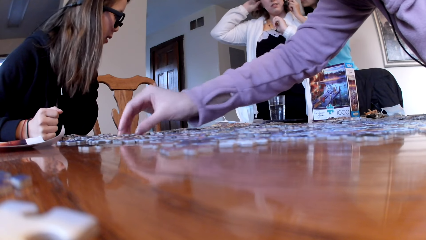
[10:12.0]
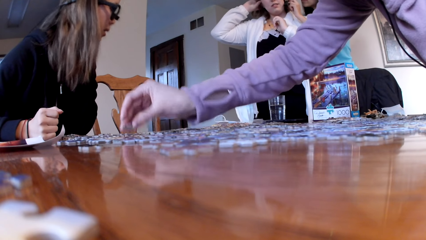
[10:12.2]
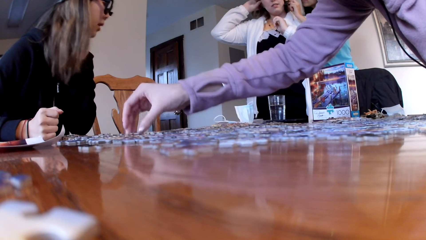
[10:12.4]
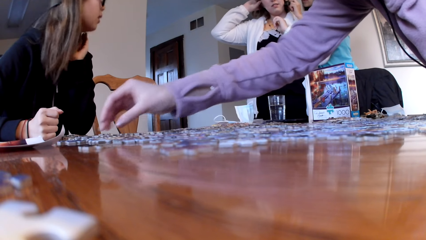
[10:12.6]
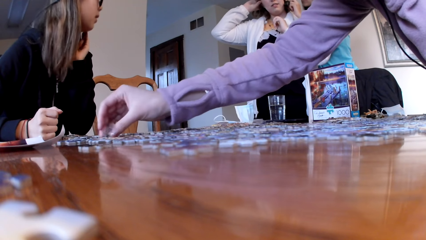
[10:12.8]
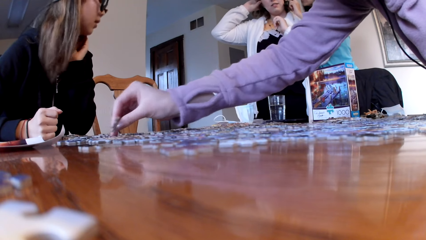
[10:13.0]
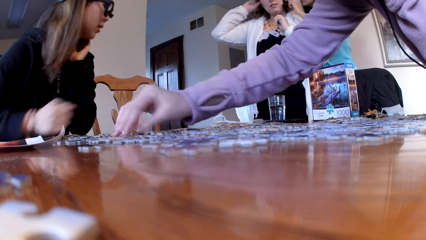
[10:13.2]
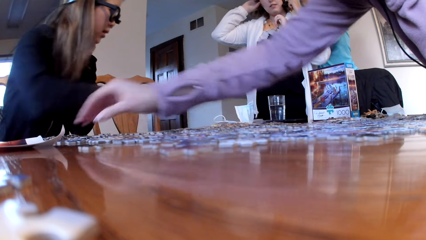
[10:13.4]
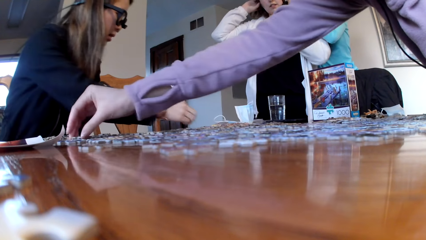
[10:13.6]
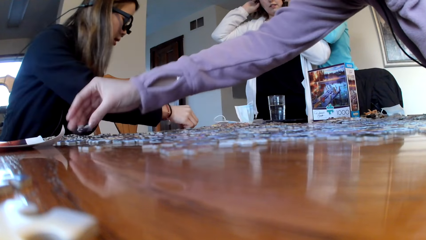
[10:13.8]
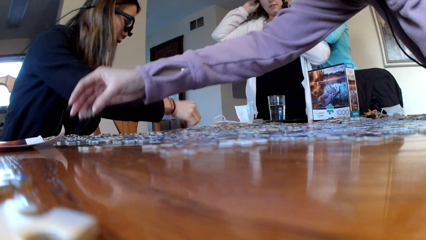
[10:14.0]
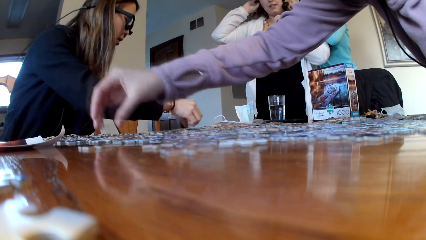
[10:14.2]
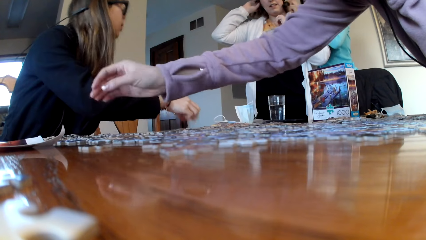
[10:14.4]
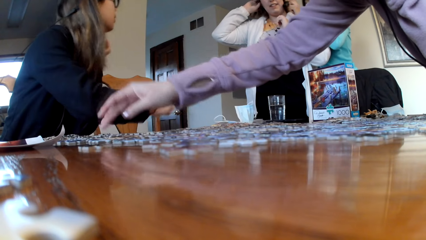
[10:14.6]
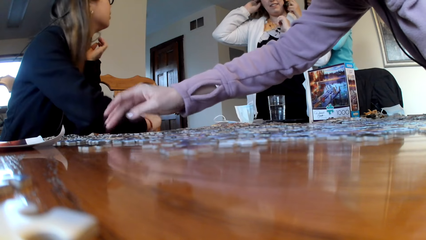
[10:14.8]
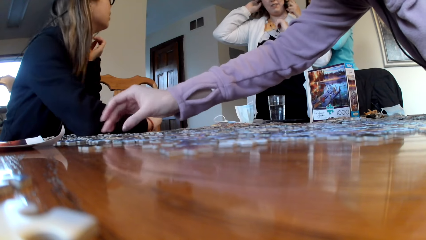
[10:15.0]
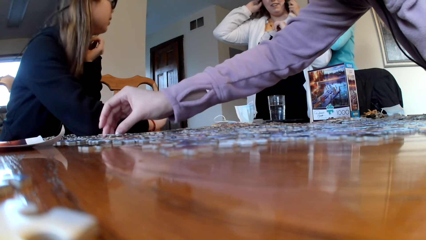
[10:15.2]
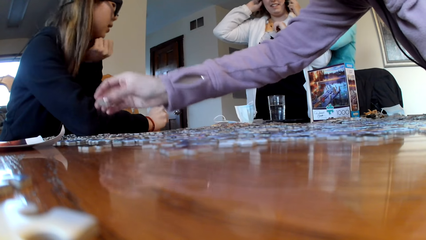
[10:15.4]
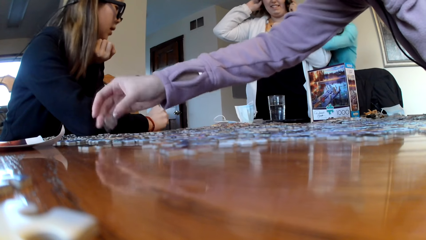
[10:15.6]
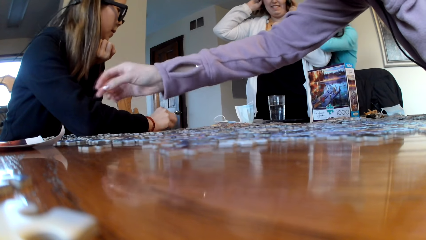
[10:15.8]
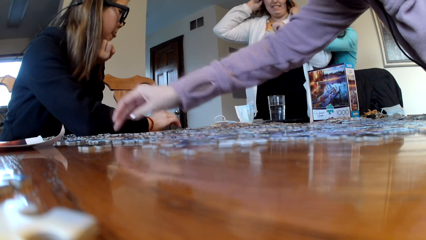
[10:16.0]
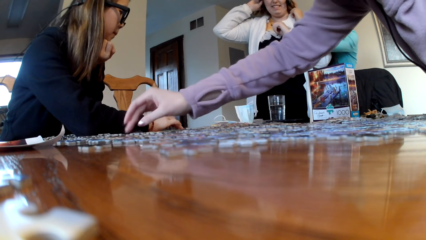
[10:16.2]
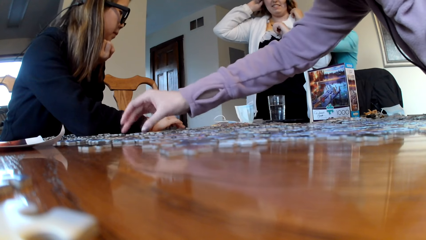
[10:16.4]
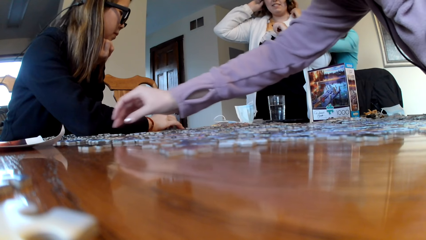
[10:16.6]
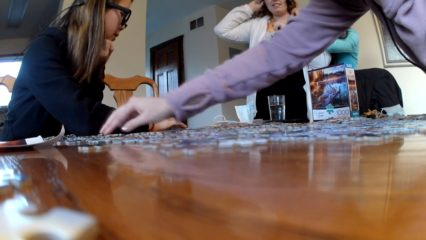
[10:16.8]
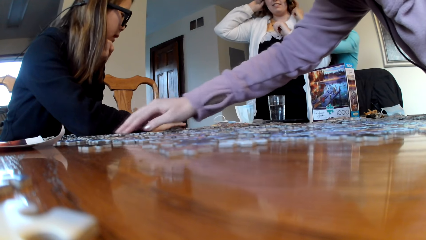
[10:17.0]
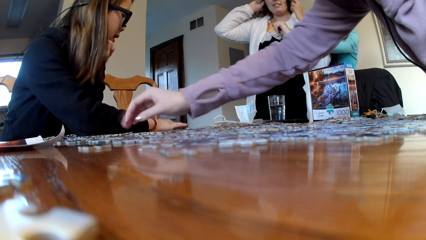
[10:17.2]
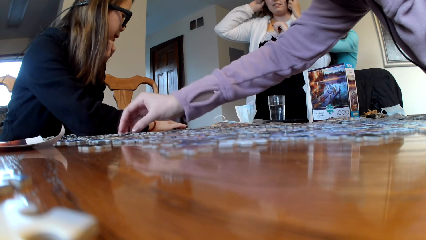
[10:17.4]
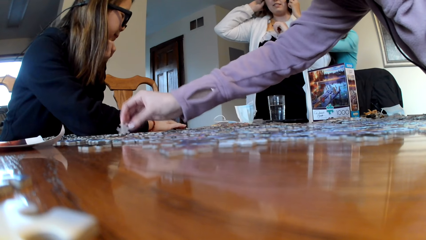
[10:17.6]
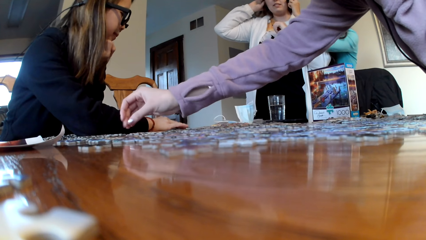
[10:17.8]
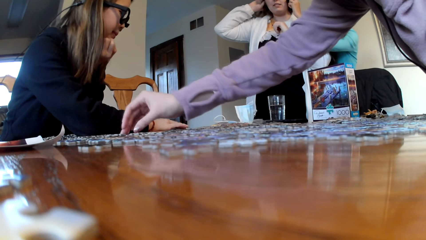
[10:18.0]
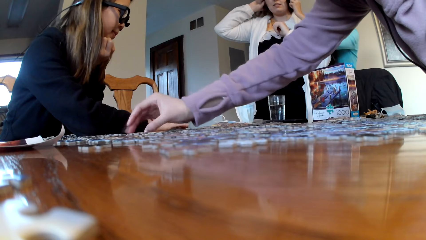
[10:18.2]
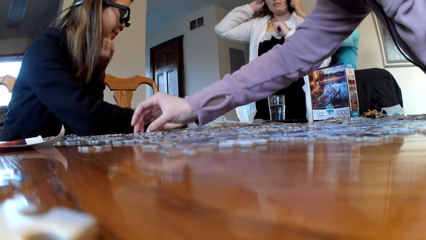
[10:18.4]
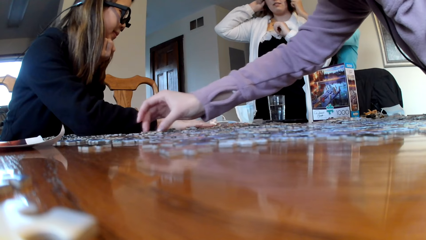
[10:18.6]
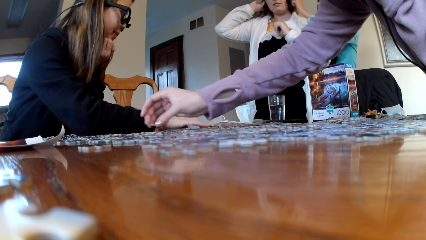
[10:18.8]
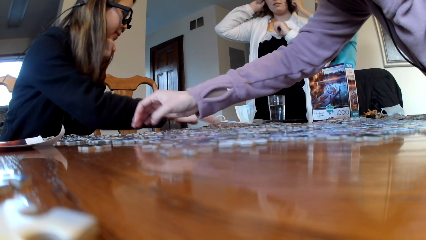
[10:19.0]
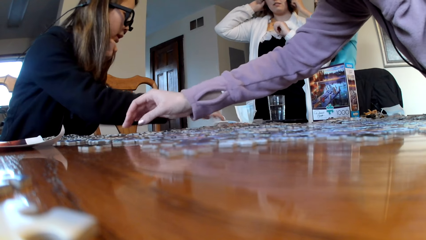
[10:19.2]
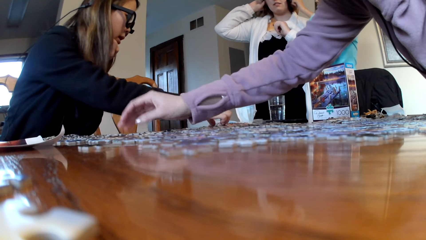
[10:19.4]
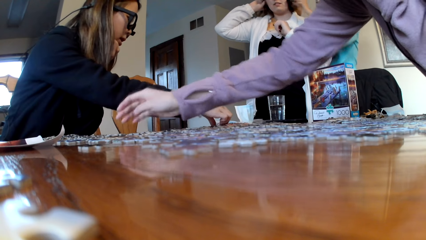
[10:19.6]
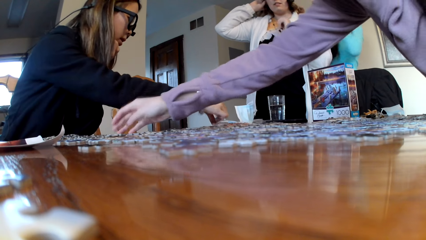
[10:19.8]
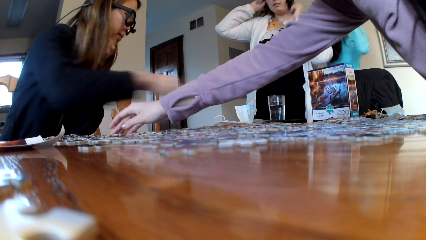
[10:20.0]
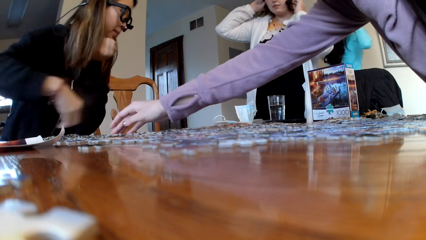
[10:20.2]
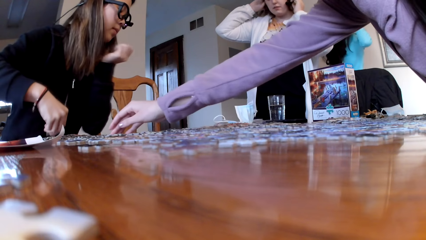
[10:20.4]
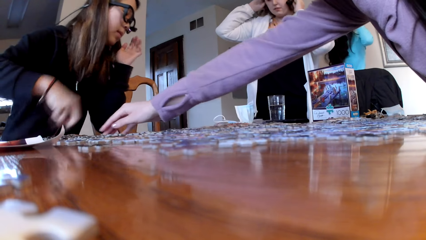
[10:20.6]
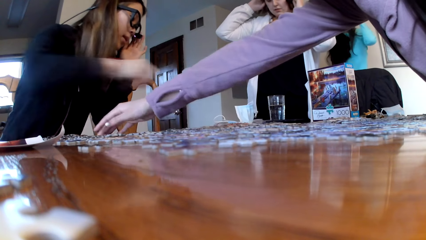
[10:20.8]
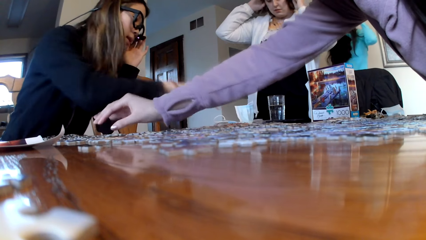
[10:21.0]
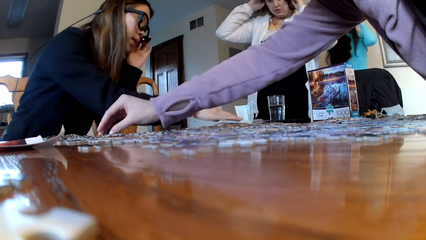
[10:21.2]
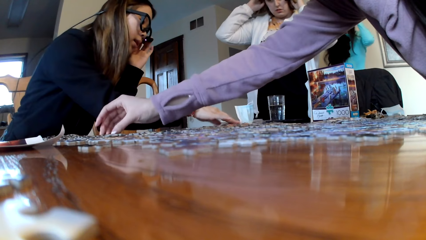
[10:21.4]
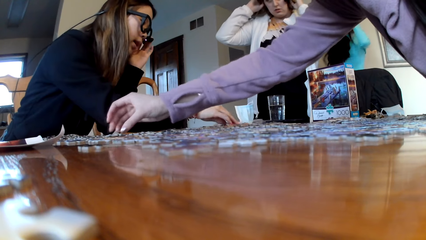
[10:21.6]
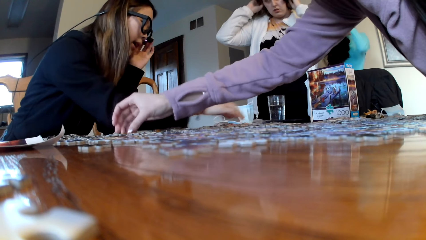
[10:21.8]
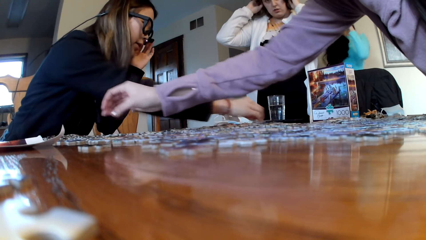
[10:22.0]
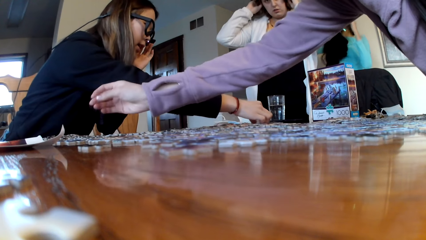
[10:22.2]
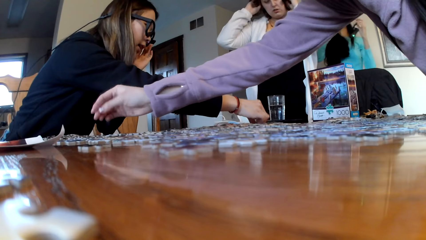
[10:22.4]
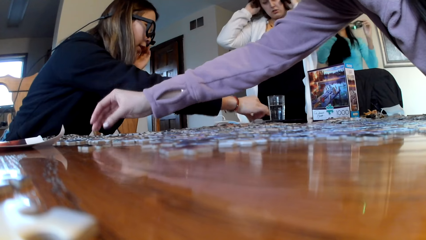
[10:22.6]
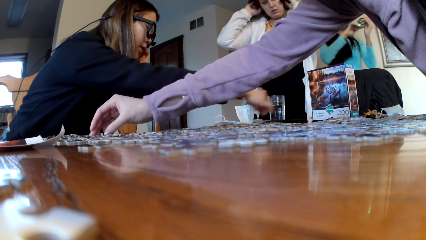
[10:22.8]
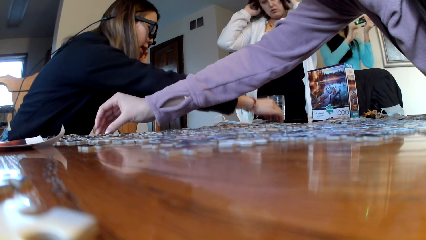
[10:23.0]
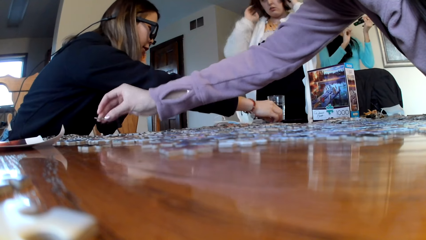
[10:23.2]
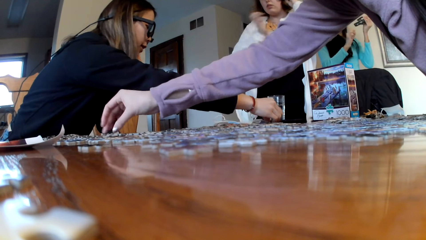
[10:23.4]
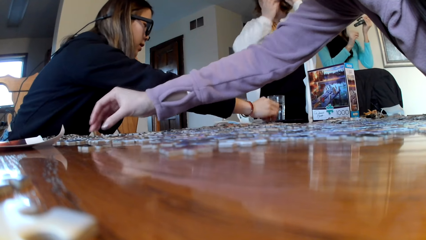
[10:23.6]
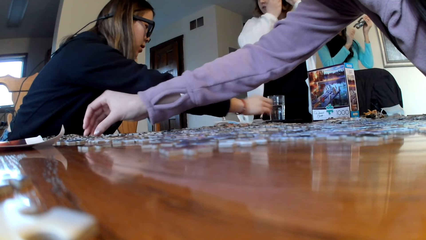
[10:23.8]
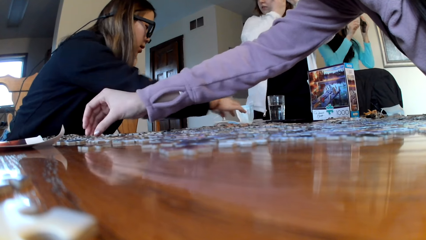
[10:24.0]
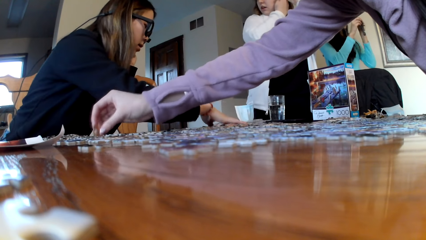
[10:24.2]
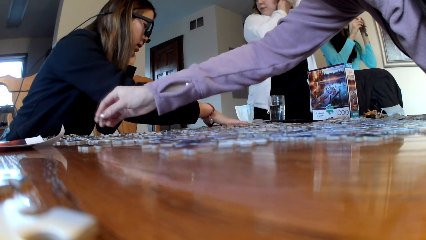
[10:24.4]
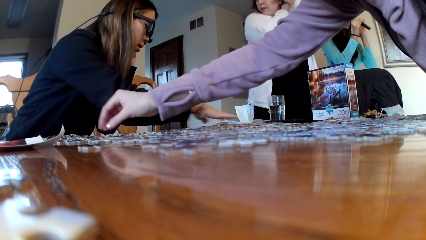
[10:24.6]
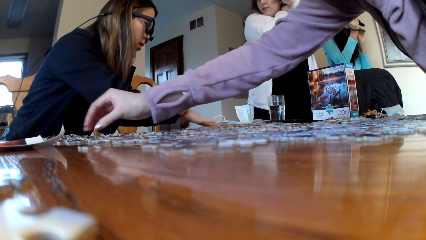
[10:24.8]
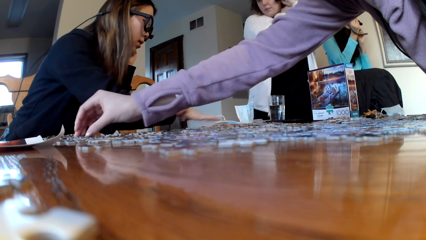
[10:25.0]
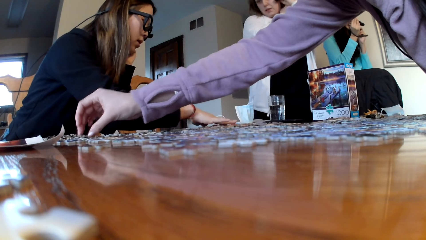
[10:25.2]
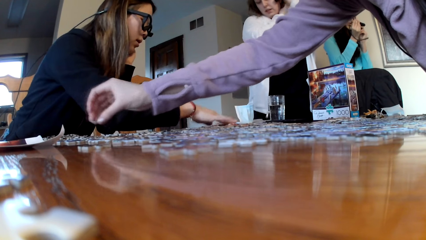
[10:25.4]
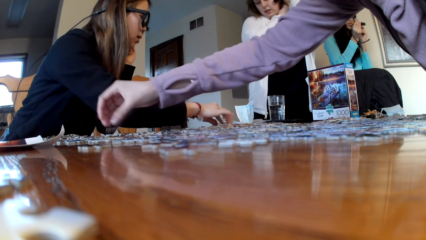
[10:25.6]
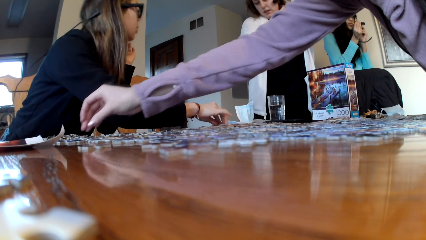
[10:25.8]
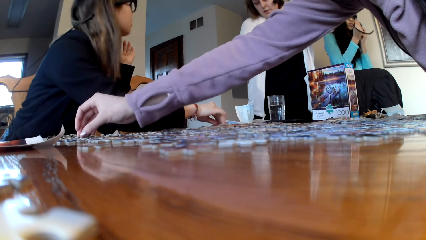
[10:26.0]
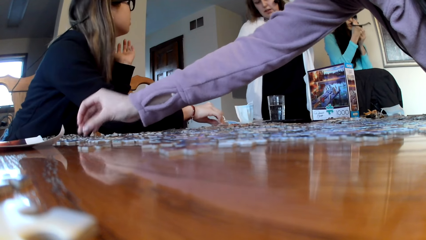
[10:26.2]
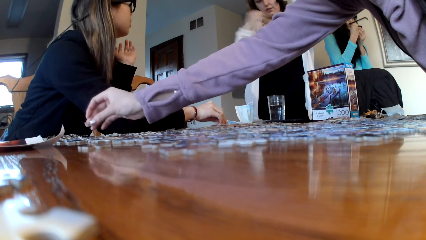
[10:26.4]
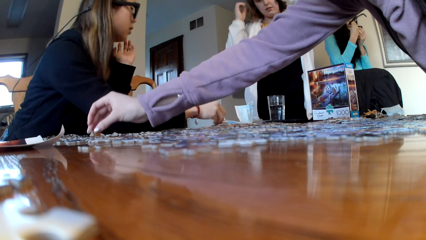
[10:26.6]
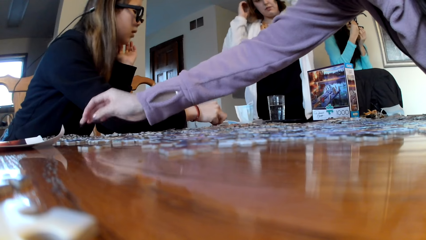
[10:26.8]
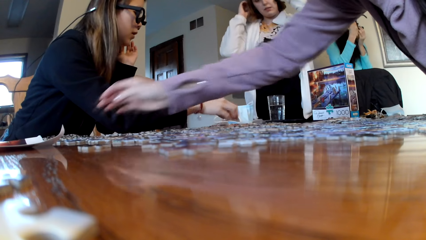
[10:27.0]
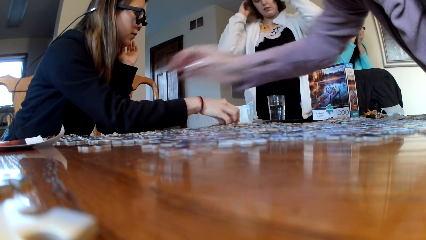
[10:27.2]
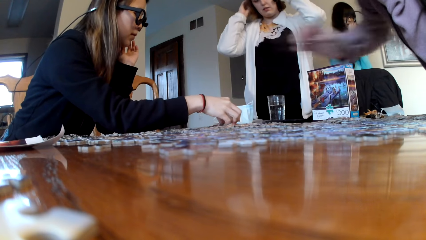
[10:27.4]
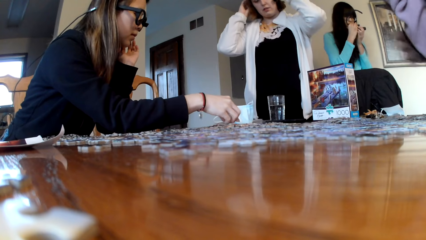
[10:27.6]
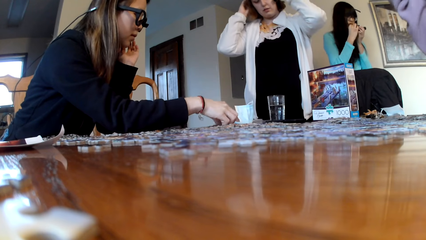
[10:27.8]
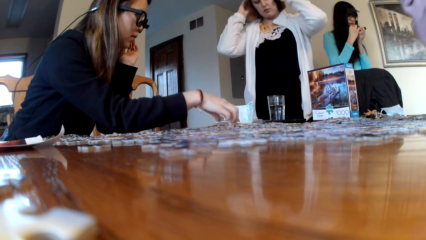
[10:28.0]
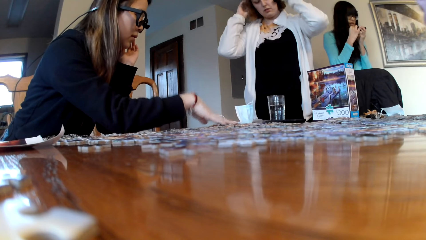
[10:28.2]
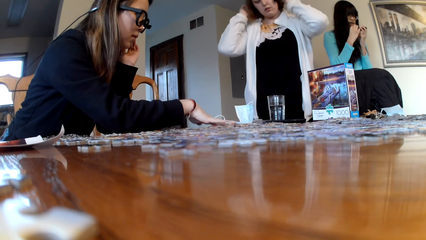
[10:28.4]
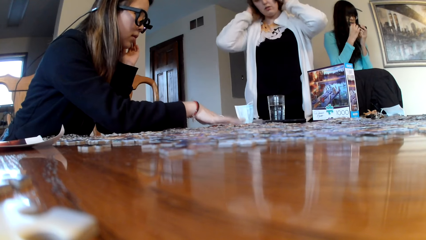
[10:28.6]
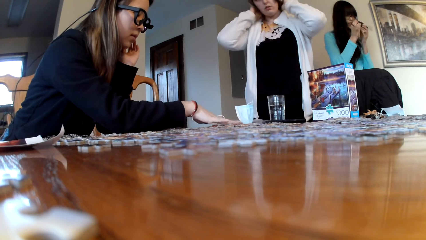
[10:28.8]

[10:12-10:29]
A woman looks for the puzzle pieces. Another woman looks for the puzzle pieces.
